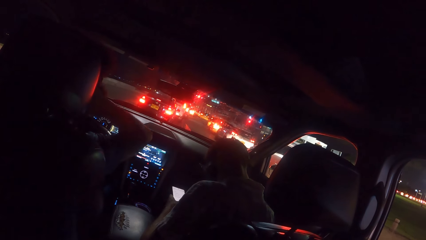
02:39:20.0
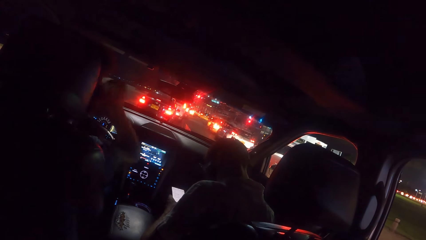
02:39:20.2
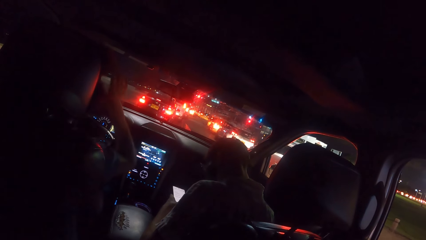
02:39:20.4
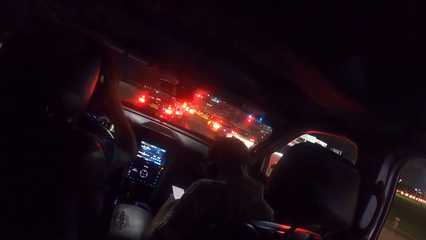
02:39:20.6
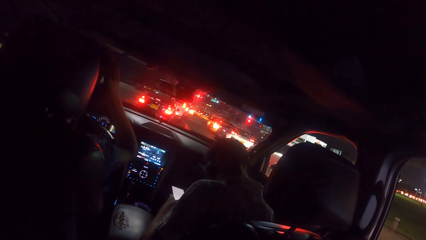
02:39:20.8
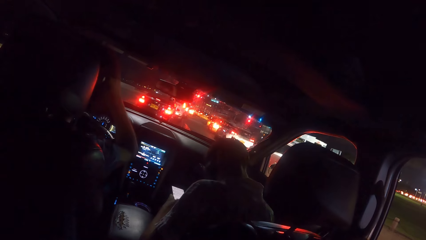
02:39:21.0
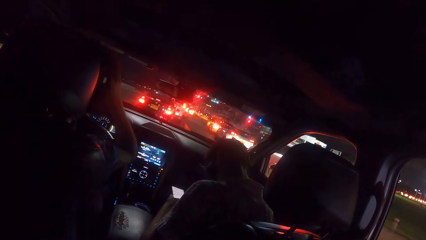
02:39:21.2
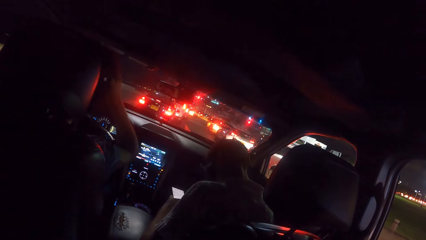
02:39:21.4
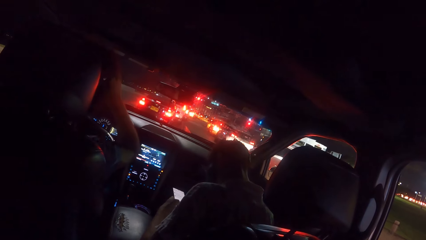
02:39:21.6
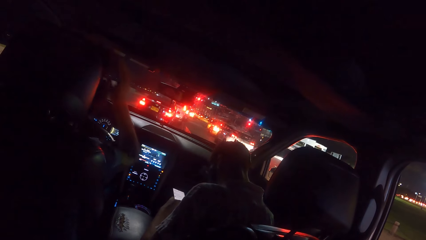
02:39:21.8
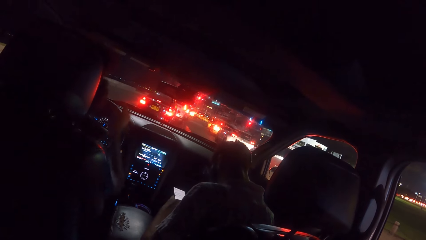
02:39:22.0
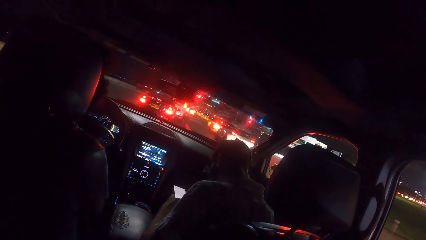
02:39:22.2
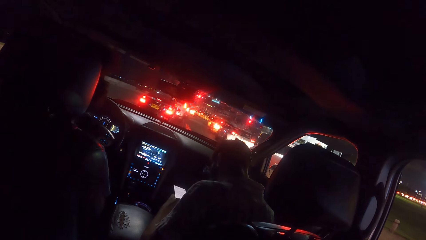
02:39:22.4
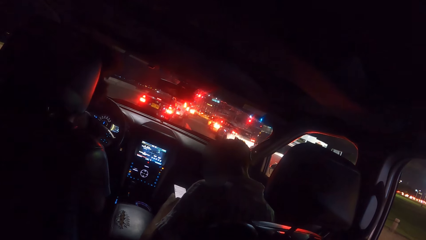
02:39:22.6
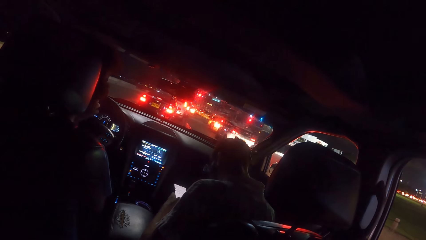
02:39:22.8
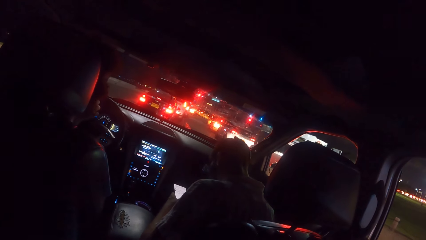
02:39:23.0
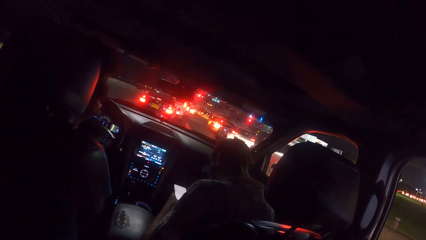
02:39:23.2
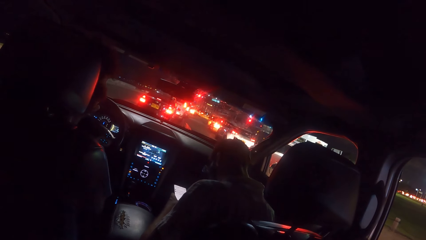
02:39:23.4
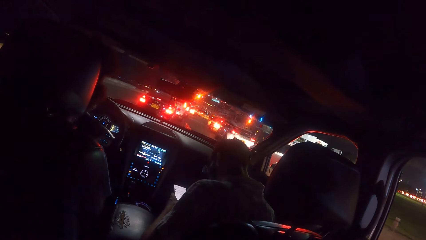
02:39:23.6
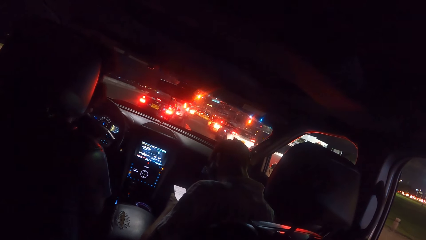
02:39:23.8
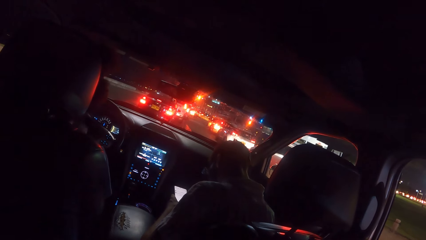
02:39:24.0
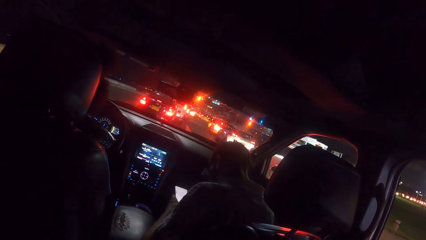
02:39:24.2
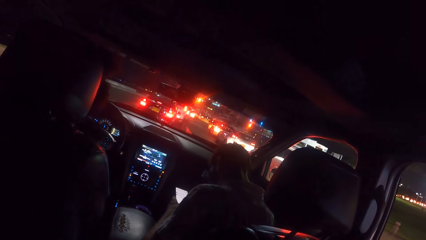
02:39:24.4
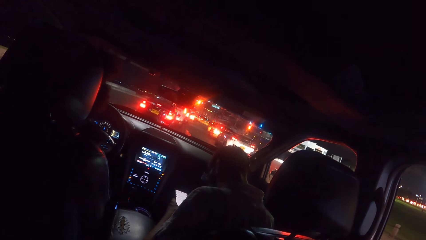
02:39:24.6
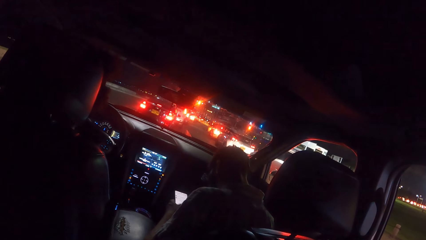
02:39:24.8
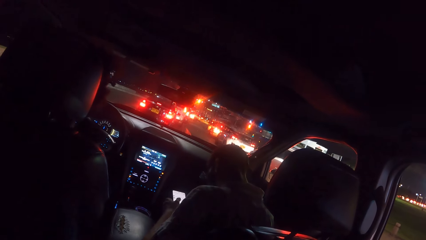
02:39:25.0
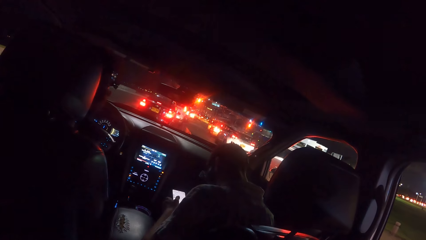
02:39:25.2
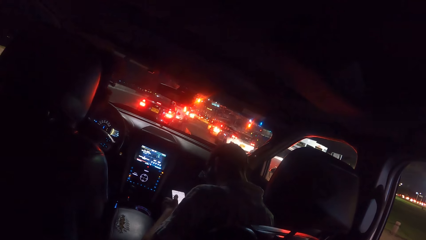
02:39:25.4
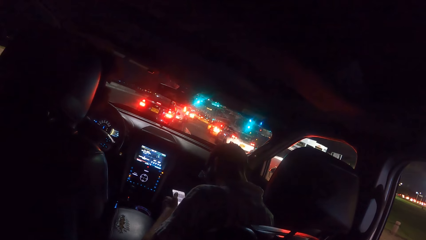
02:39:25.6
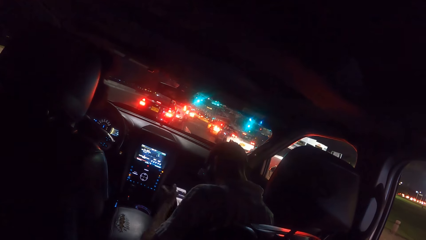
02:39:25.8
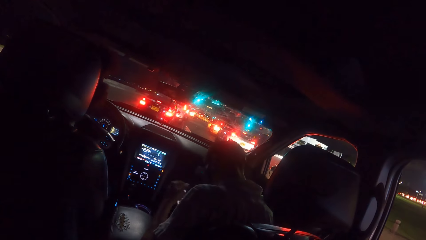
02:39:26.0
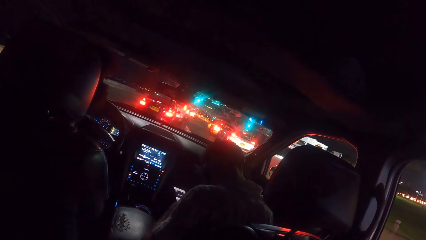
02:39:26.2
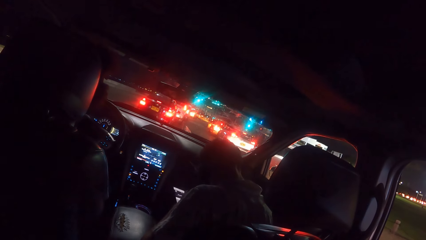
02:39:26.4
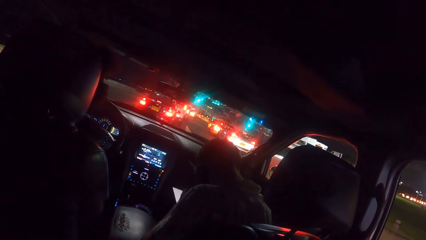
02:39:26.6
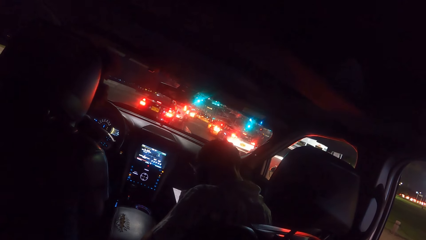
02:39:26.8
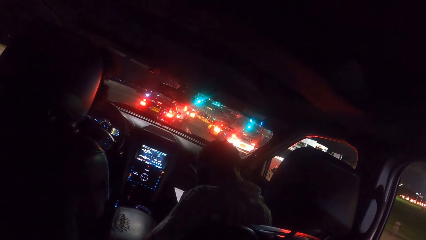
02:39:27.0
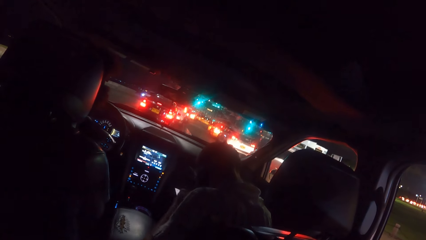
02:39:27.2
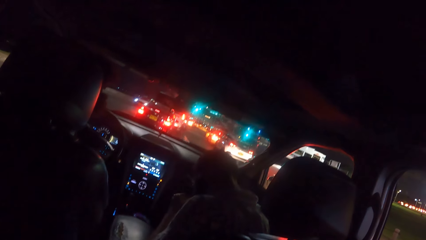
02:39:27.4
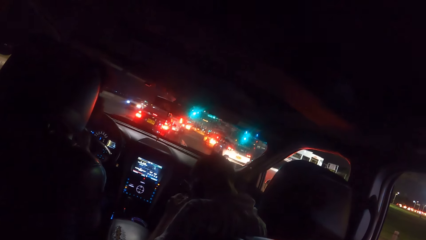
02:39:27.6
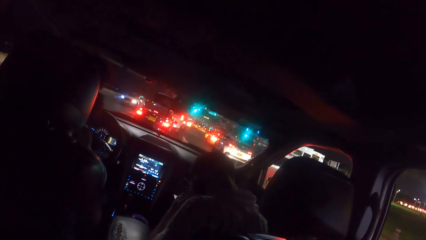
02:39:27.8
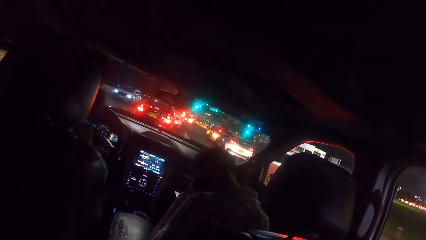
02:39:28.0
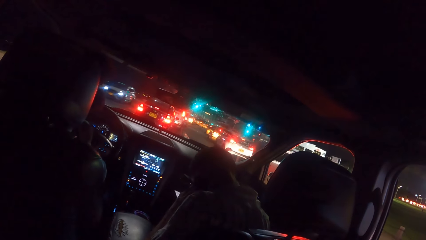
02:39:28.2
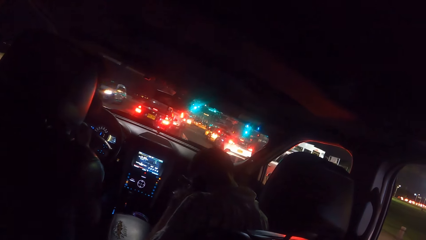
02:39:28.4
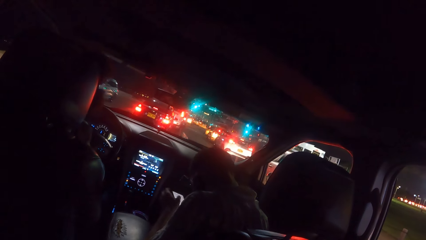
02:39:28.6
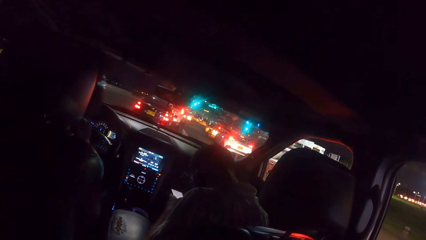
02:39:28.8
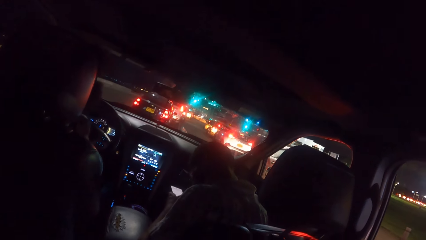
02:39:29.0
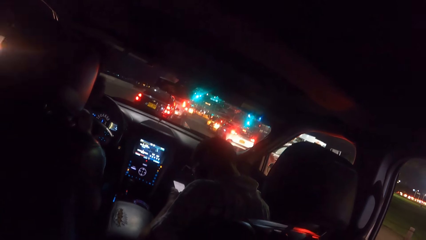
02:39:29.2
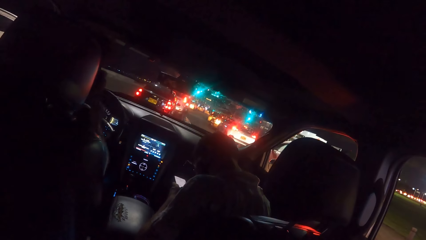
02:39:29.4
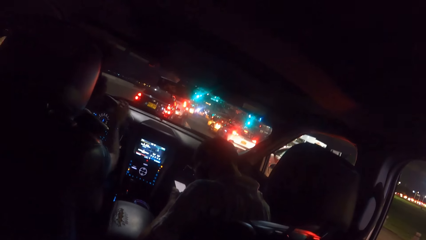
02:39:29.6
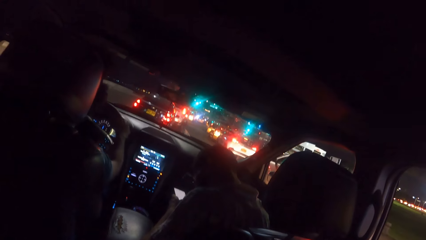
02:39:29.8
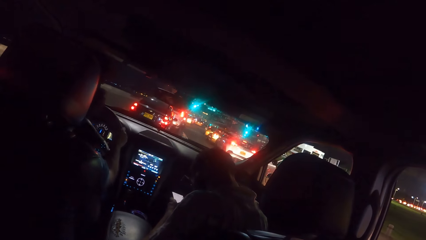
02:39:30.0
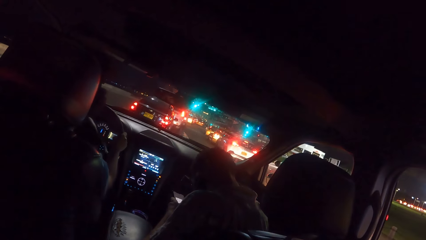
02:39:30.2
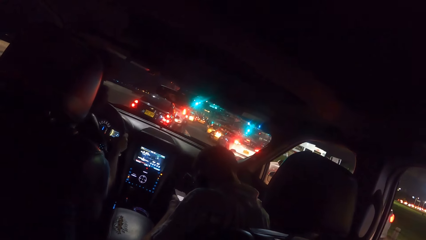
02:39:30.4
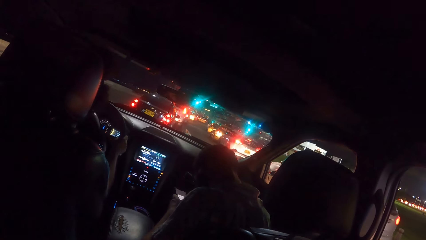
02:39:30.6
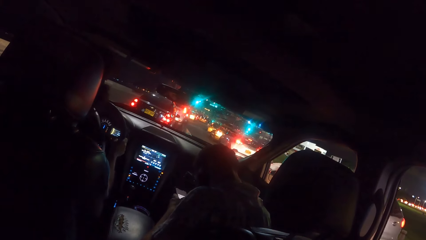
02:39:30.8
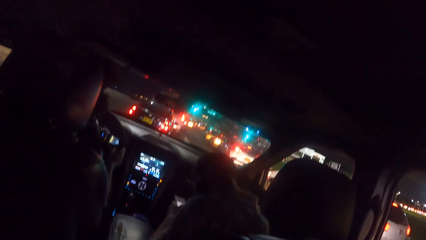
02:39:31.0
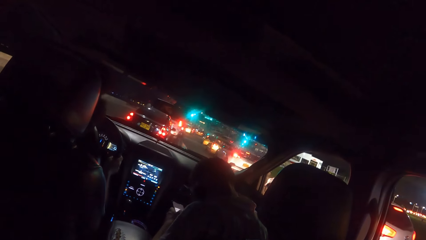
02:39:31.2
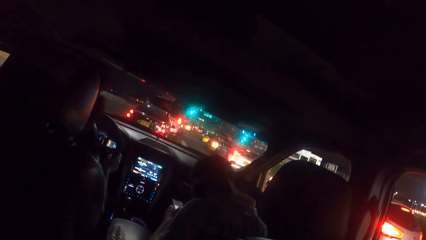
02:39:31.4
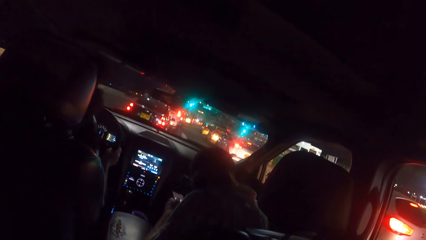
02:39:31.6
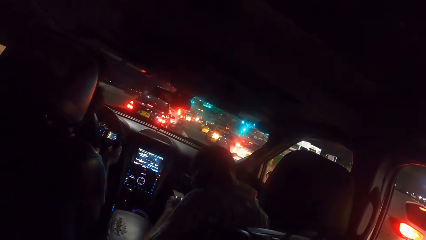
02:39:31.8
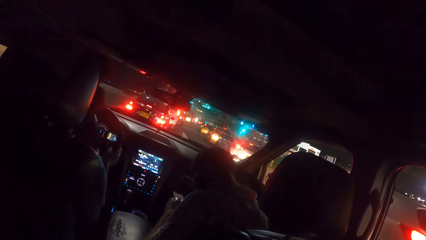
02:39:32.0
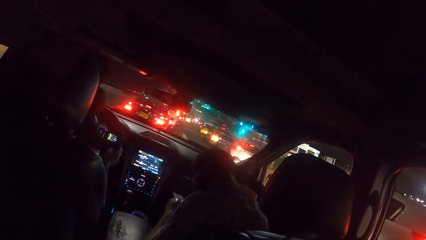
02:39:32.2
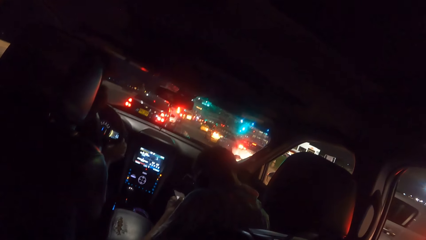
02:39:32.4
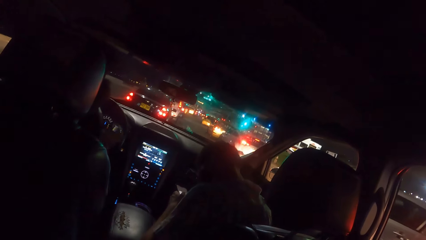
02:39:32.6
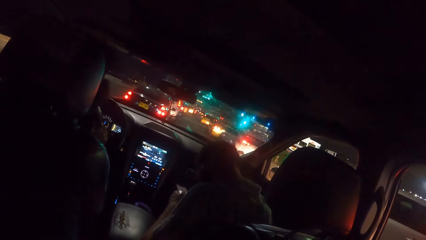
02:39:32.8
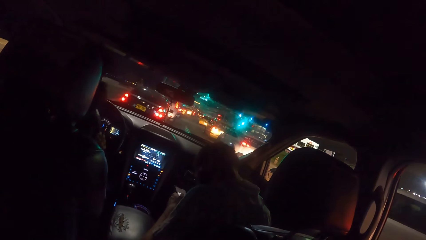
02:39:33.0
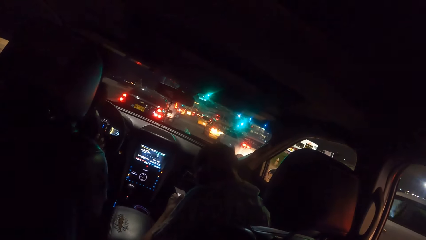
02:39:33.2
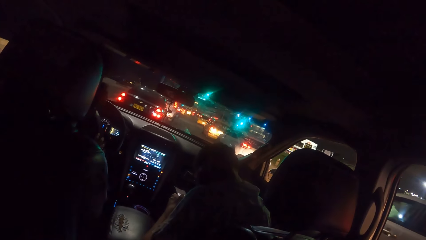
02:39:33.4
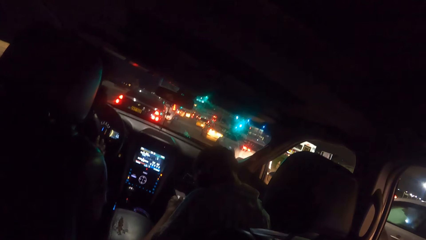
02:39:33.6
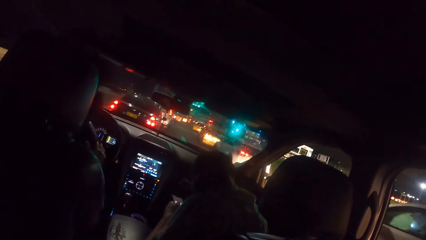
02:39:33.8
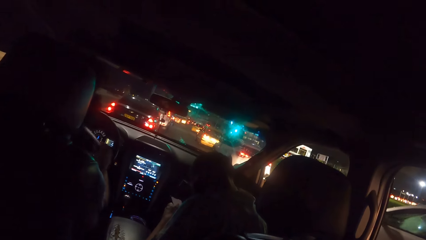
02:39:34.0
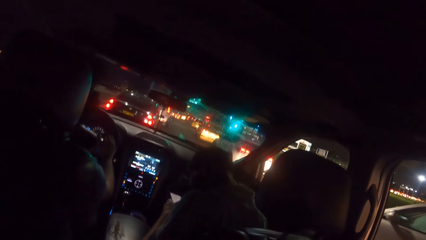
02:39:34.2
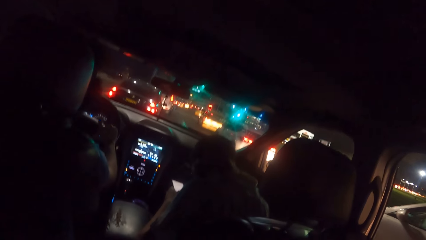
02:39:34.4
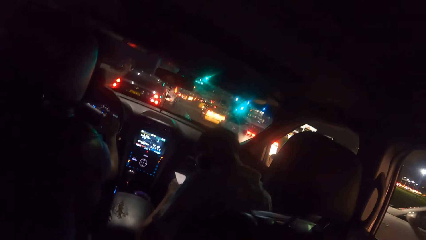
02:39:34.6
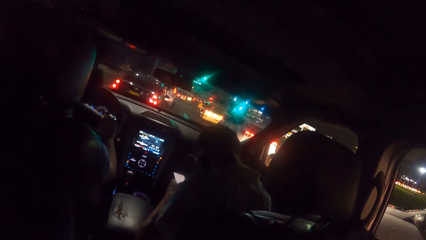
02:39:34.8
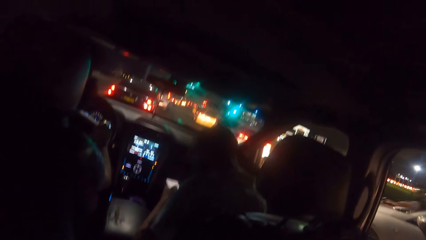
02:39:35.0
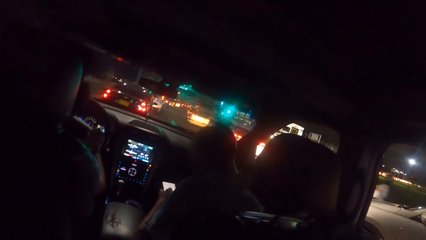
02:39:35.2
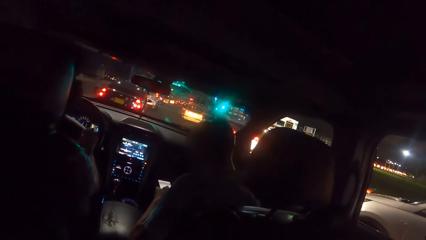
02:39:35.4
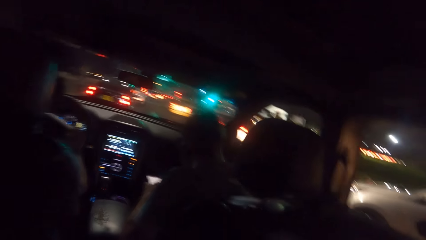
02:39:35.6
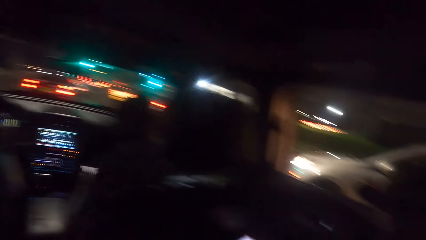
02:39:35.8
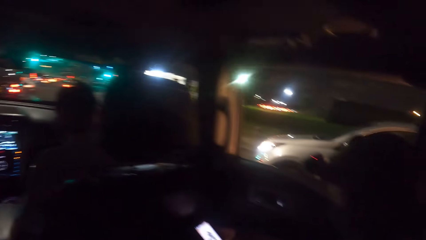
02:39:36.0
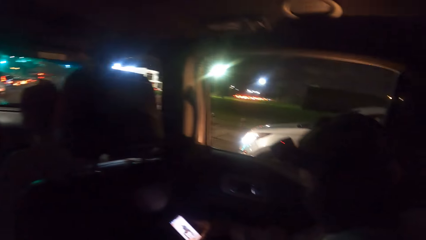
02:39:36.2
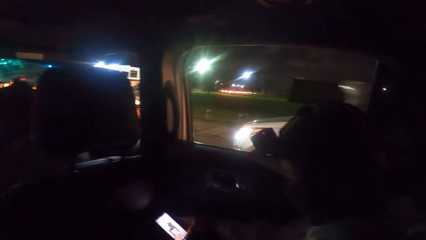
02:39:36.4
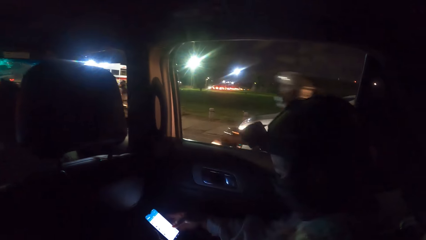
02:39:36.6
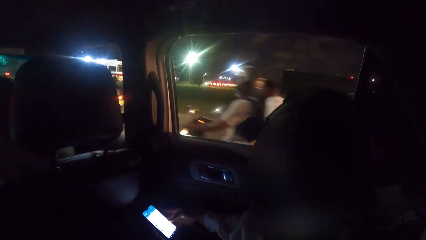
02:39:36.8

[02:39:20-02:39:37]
The man holds the steering wheel of the car with his right hand. He drives the car on the road.
